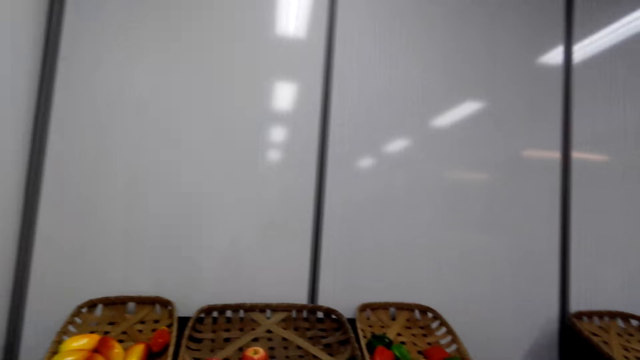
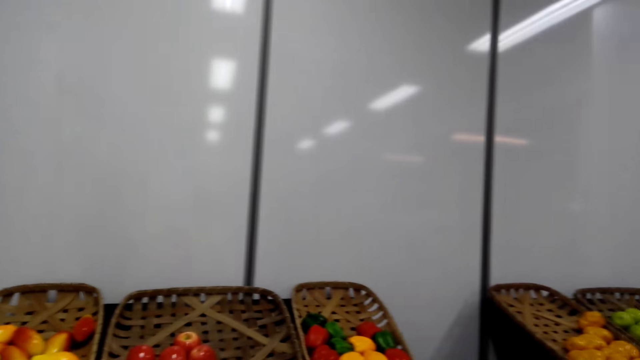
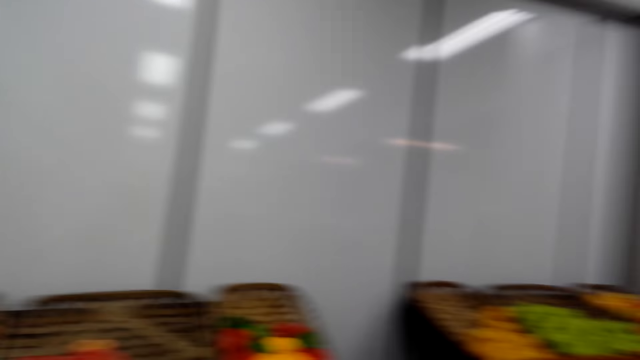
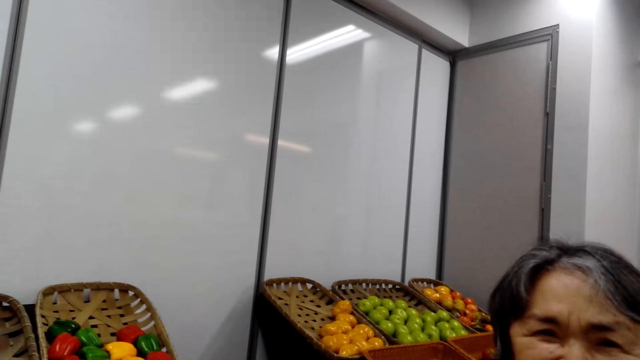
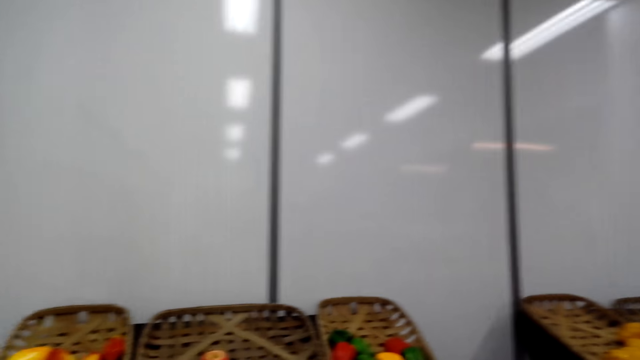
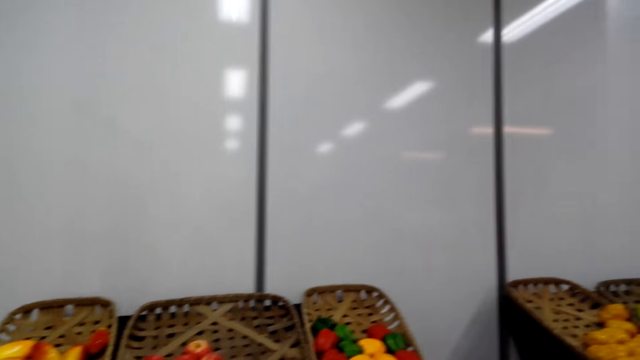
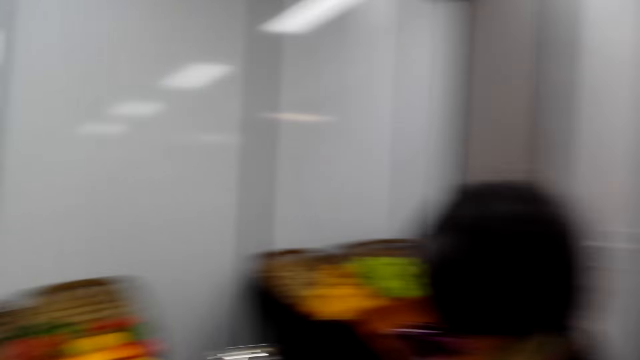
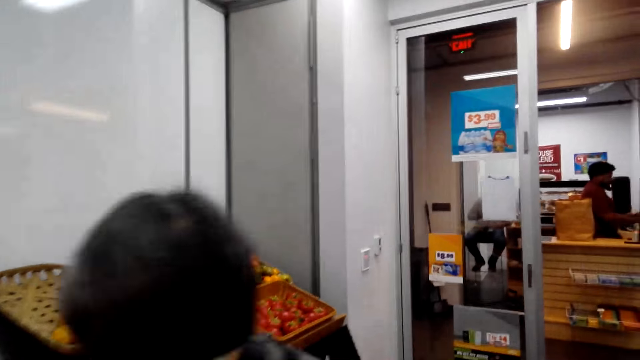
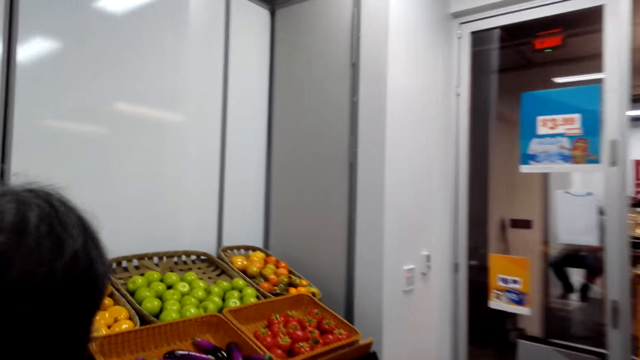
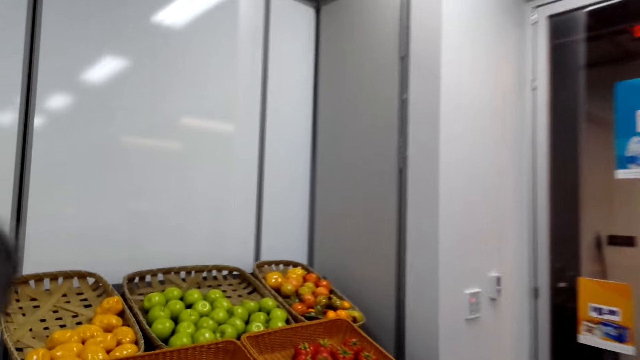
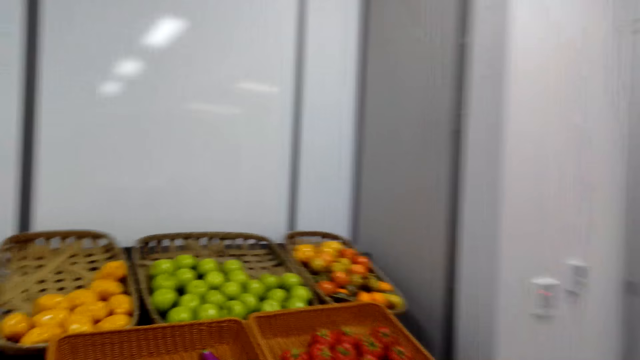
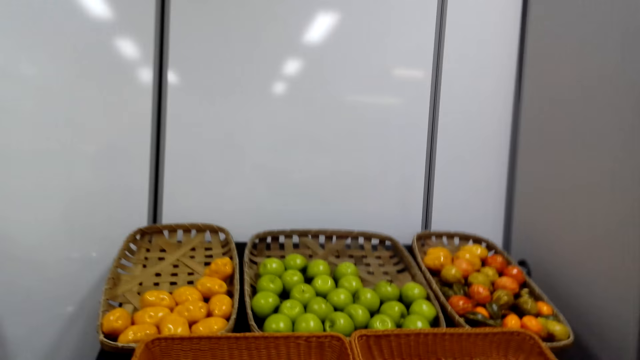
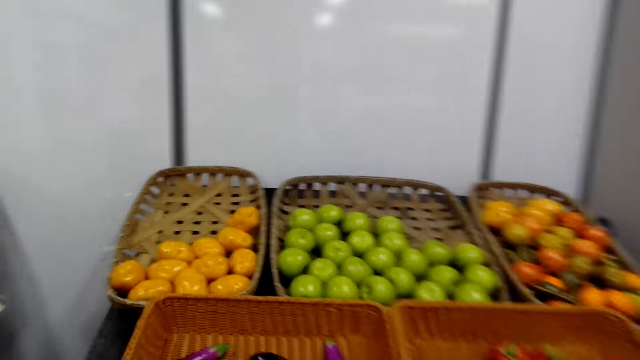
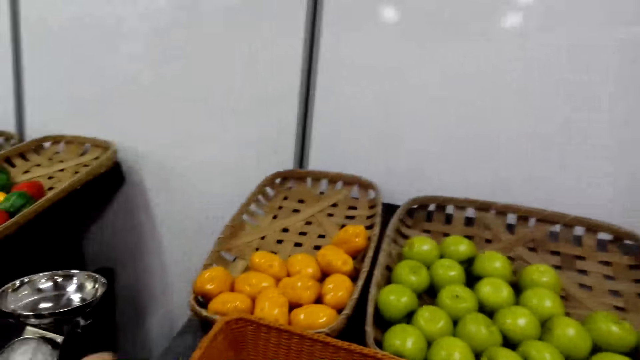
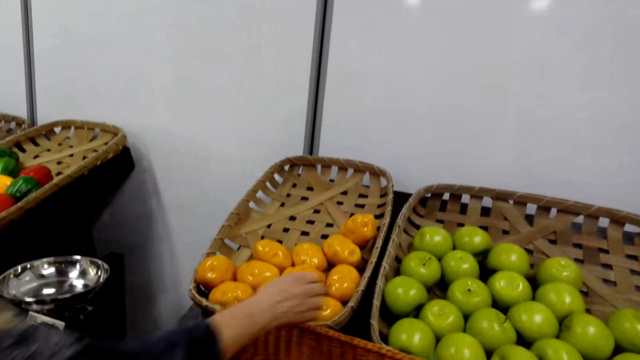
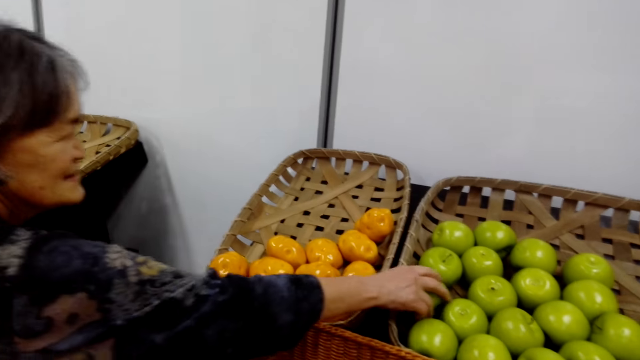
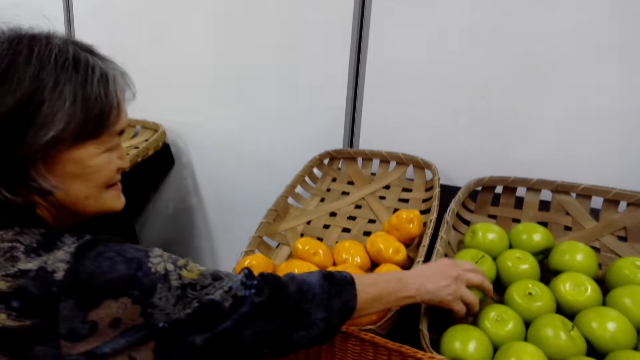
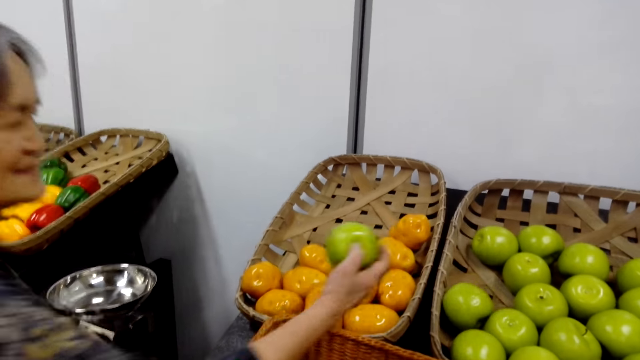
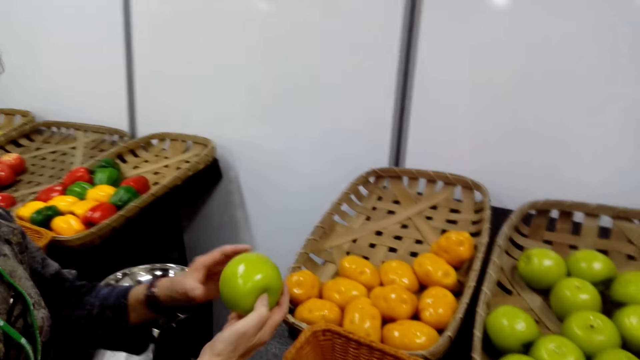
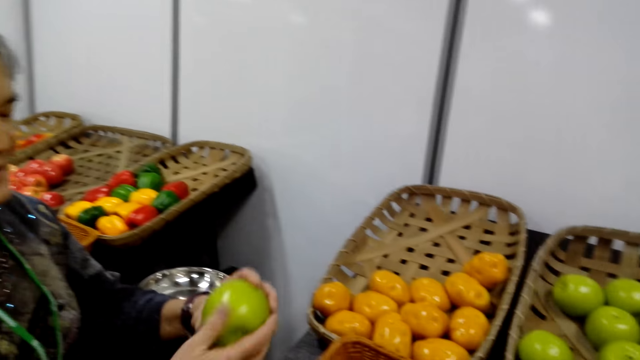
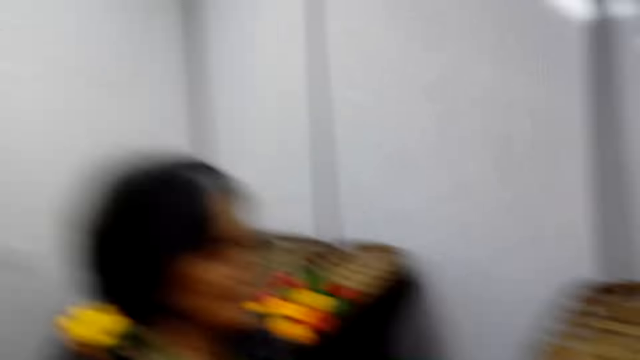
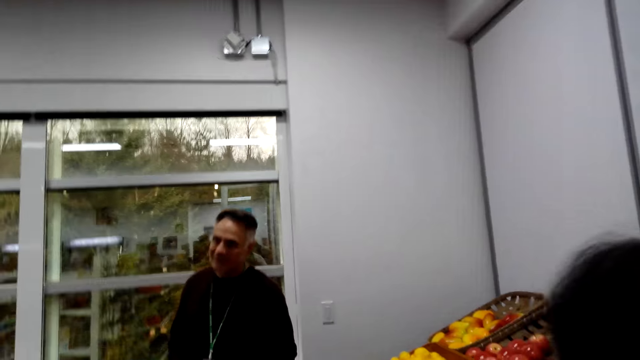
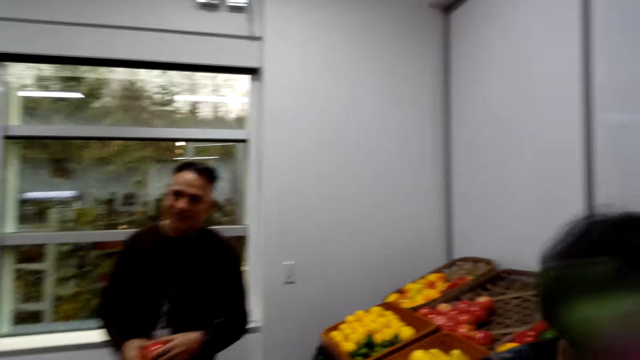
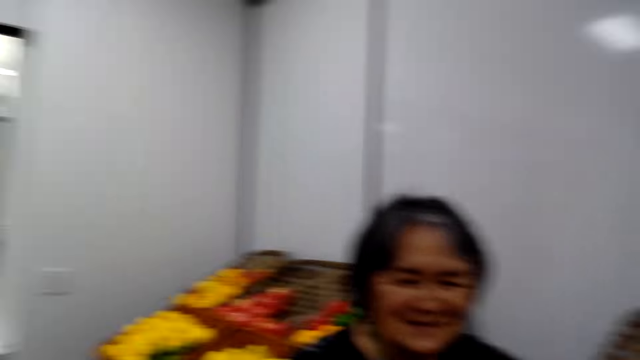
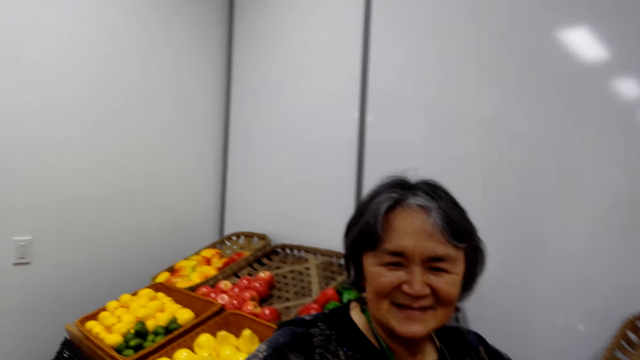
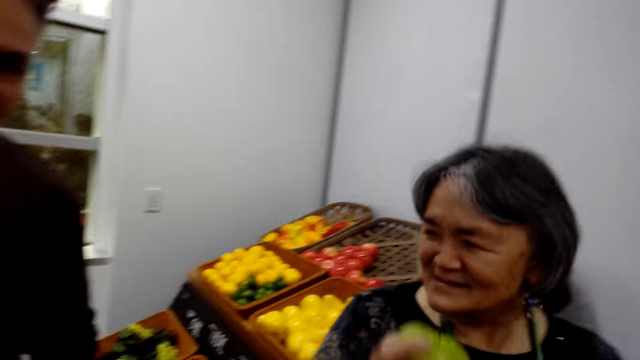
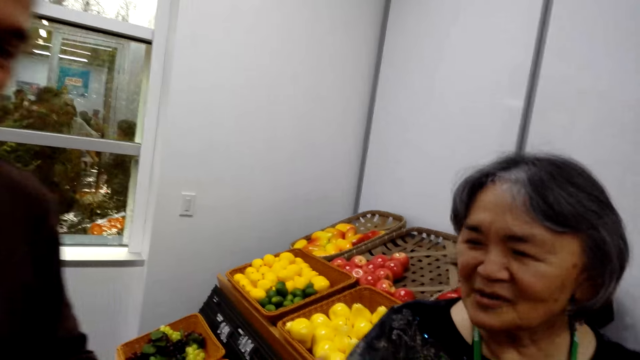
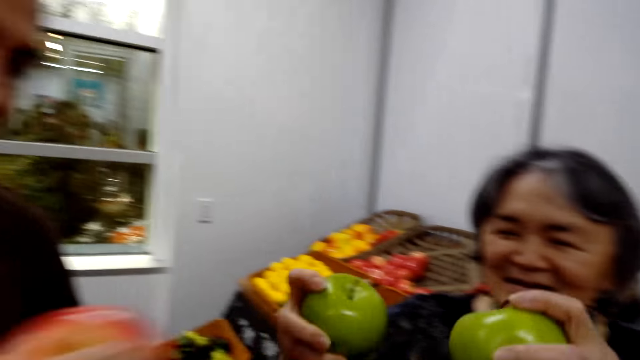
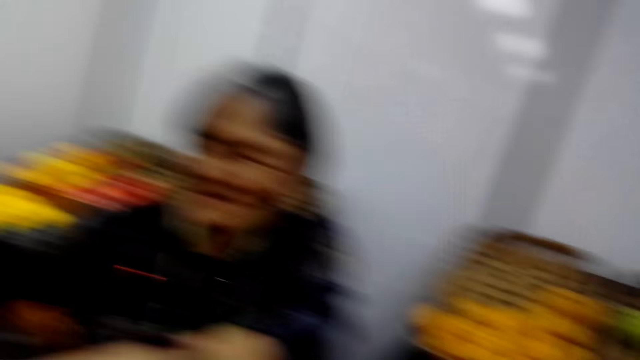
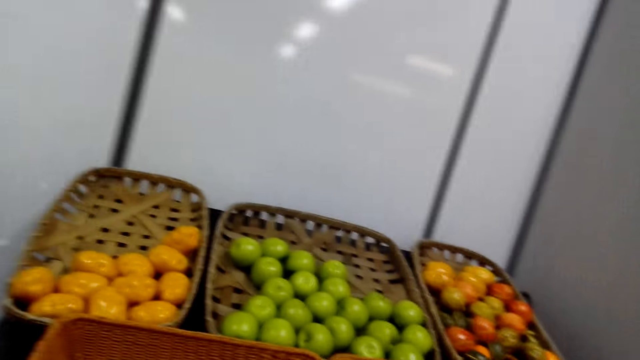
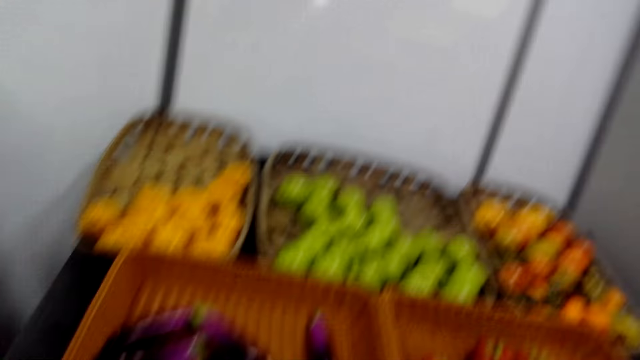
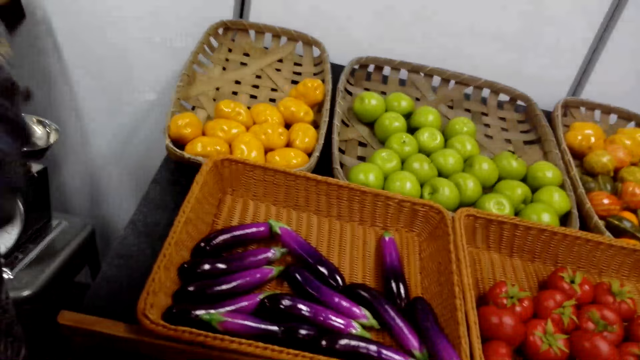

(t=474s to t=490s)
The camera wearer walks around the room. A woman picks an apple. The camera wearer turns around the room.

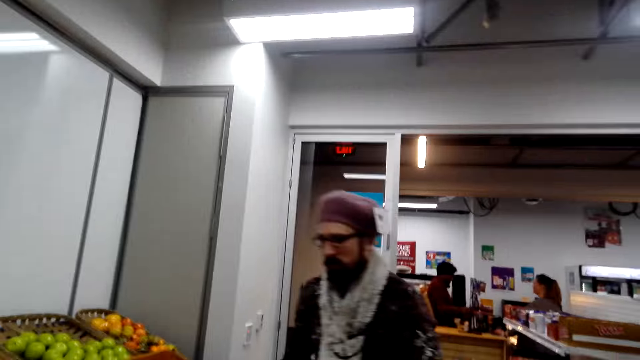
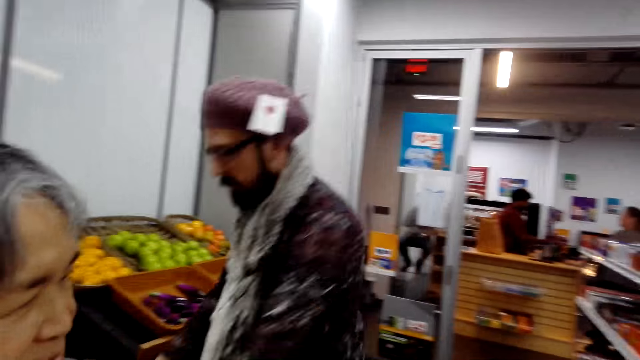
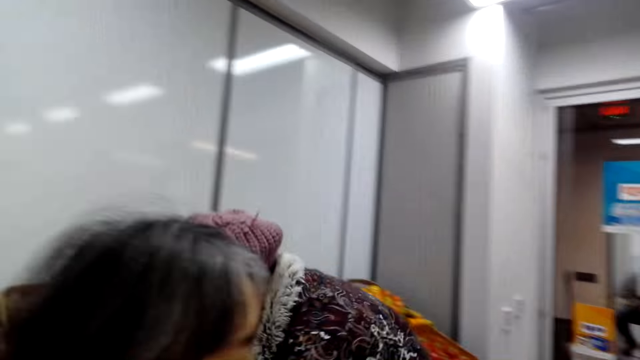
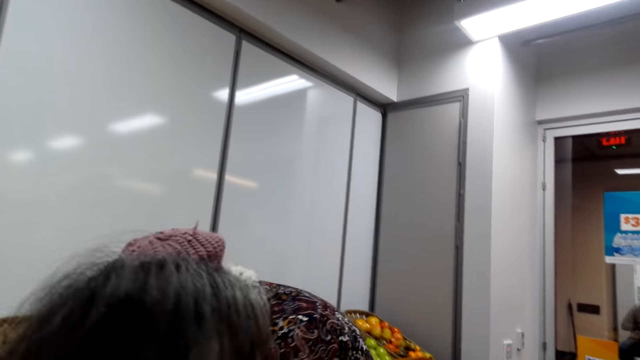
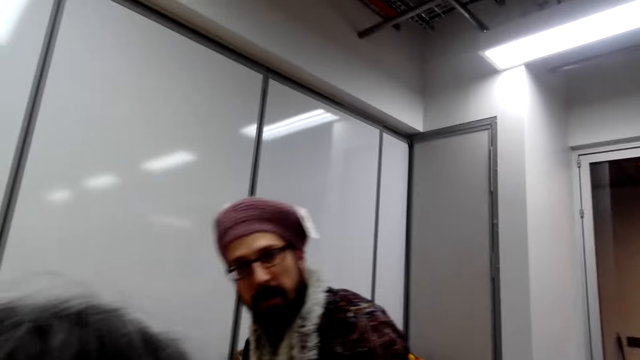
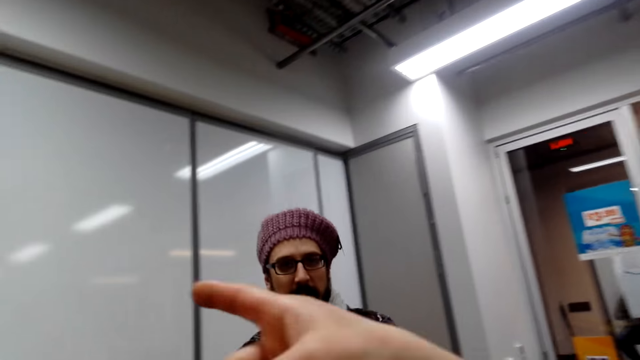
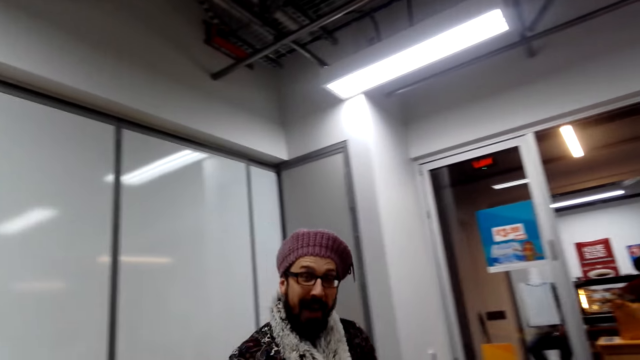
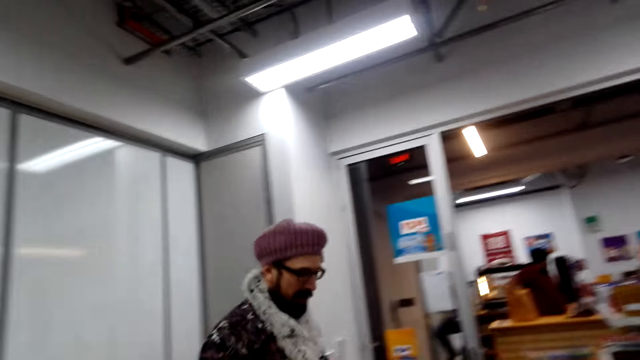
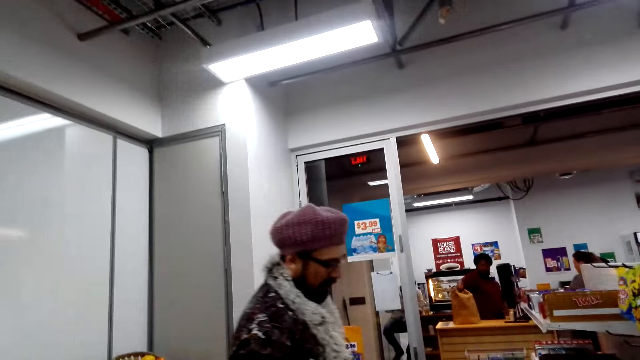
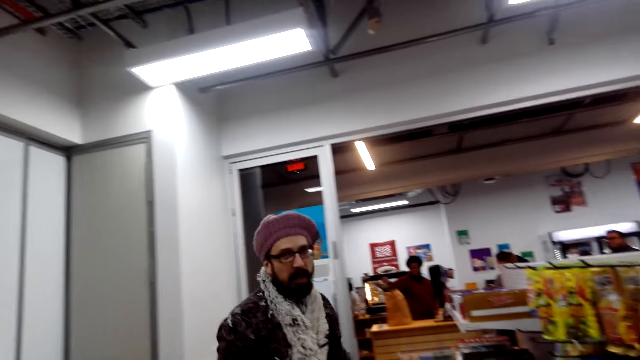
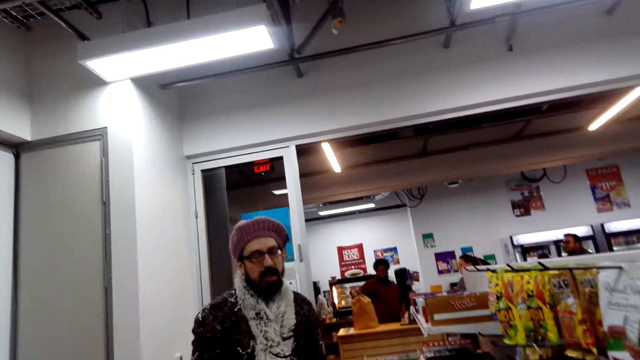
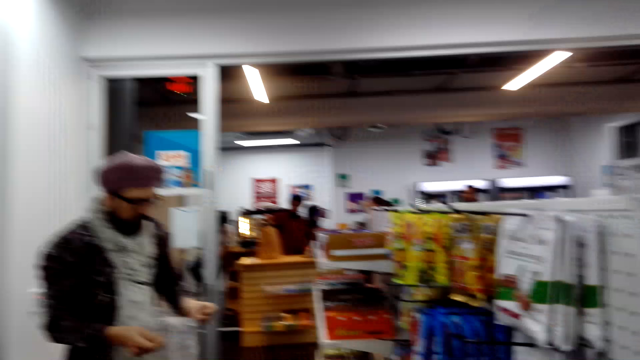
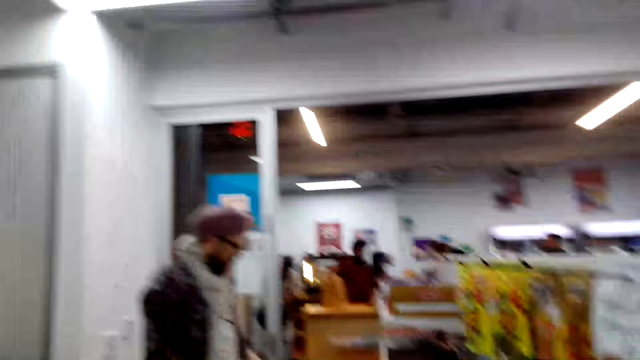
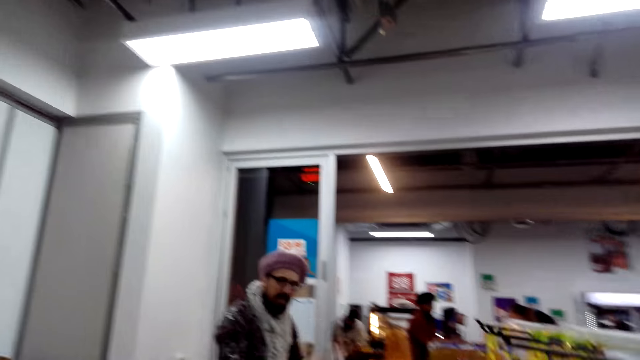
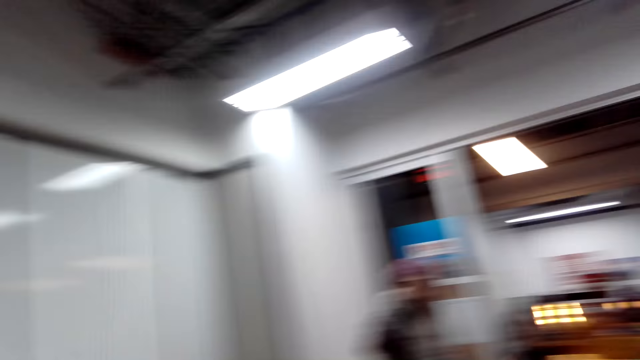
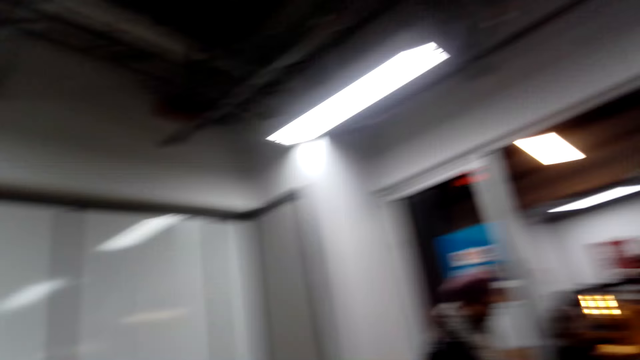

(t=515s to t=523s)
A man enters the store. The camera wearer makes a gesture. They turn around the room. They dialogue with another man.
